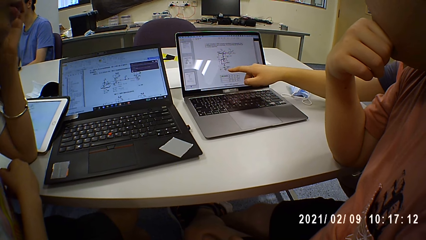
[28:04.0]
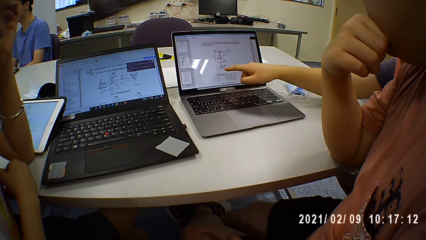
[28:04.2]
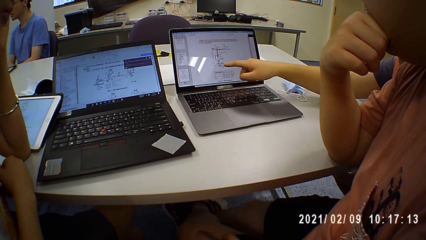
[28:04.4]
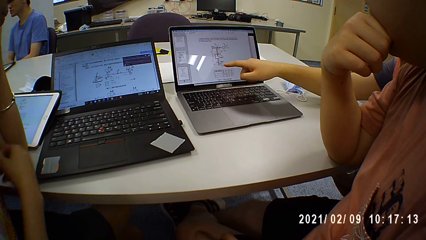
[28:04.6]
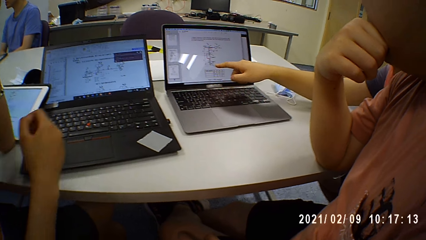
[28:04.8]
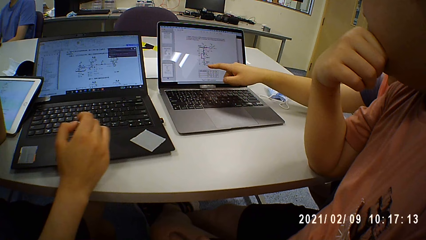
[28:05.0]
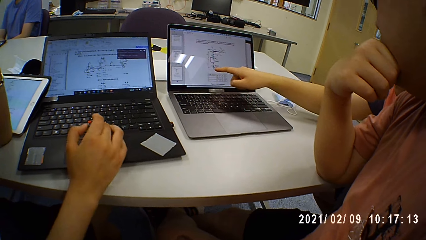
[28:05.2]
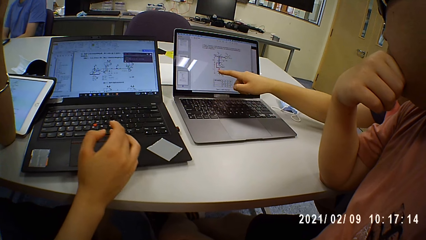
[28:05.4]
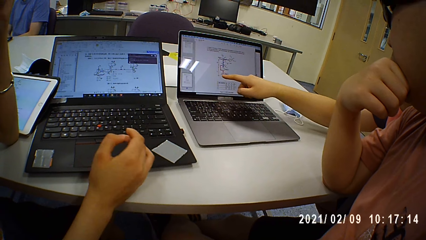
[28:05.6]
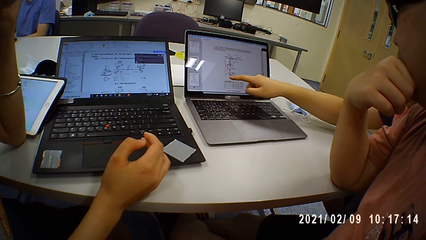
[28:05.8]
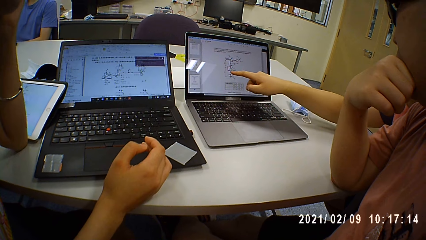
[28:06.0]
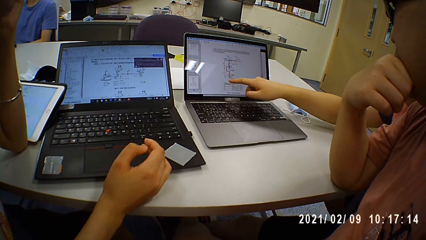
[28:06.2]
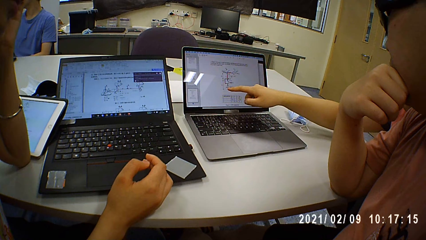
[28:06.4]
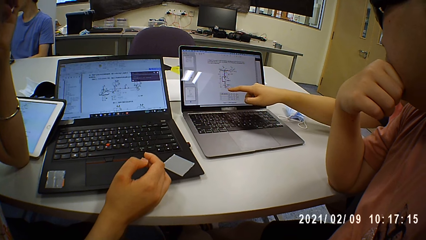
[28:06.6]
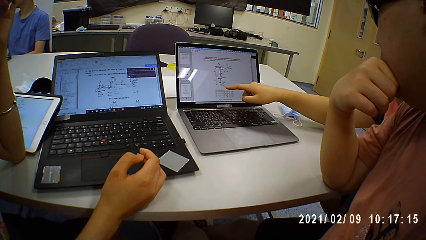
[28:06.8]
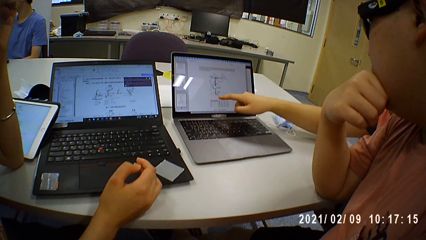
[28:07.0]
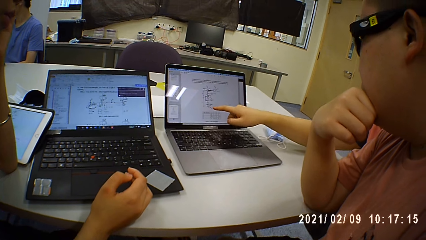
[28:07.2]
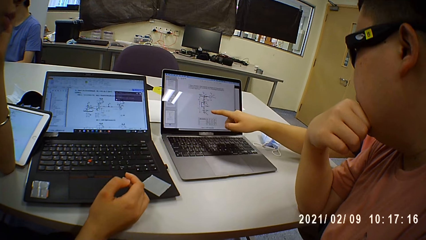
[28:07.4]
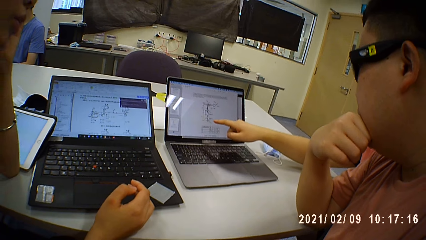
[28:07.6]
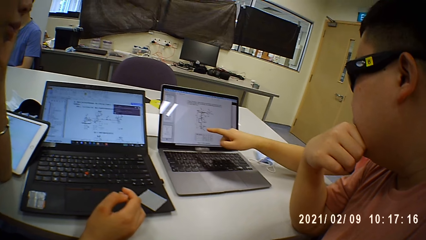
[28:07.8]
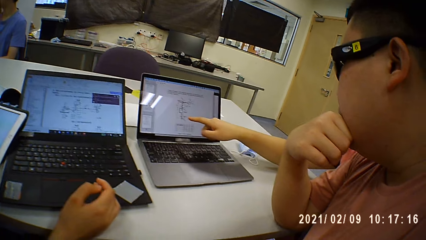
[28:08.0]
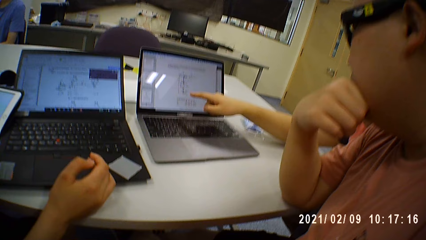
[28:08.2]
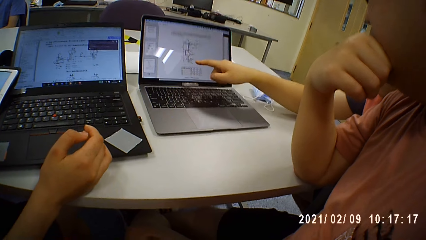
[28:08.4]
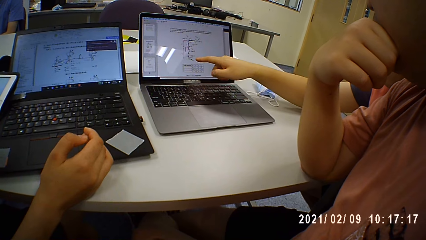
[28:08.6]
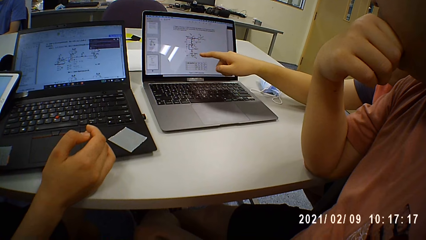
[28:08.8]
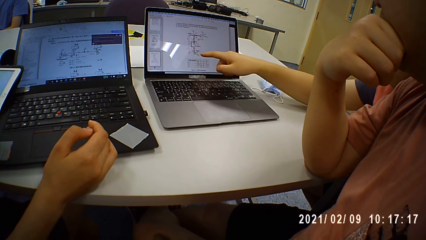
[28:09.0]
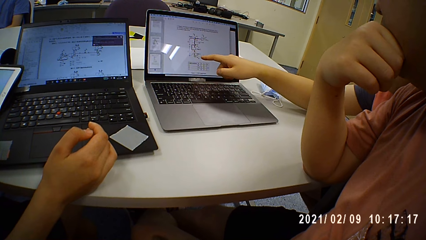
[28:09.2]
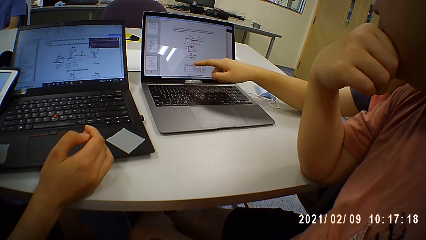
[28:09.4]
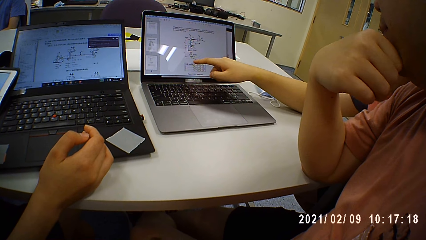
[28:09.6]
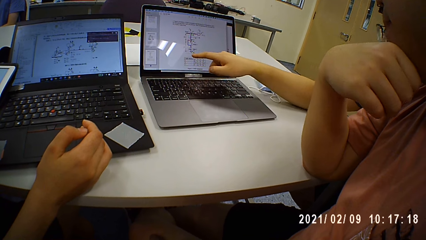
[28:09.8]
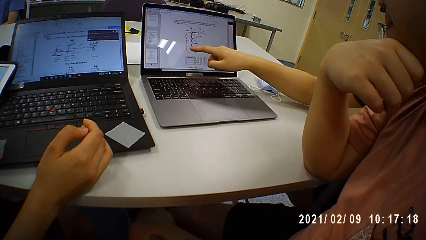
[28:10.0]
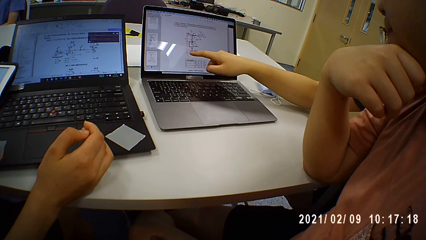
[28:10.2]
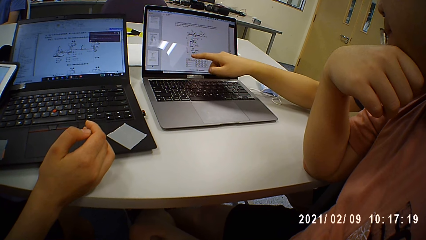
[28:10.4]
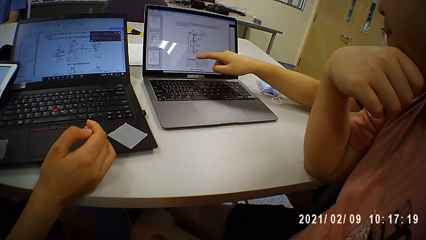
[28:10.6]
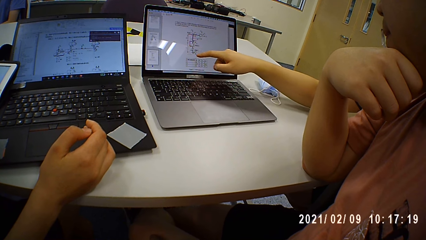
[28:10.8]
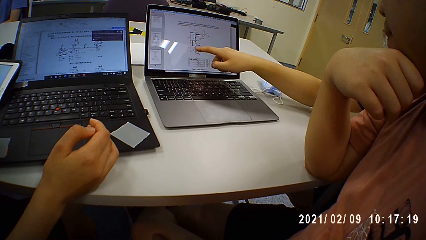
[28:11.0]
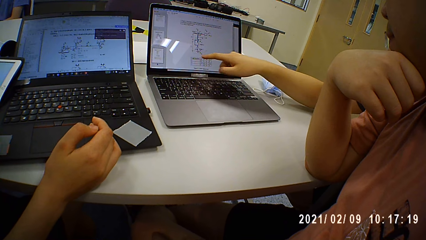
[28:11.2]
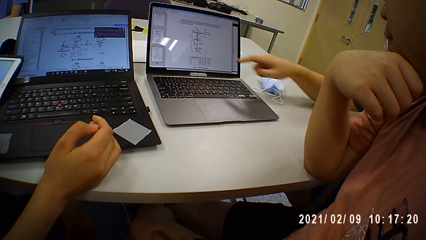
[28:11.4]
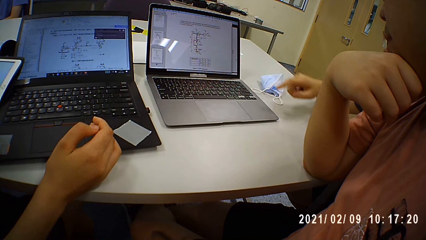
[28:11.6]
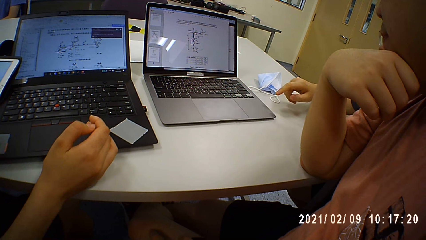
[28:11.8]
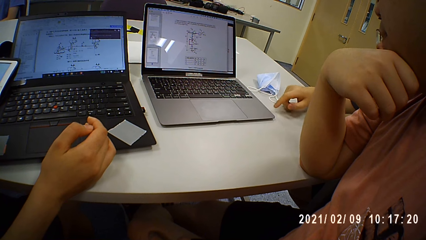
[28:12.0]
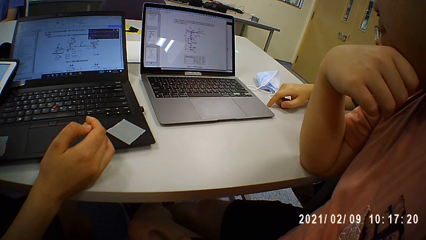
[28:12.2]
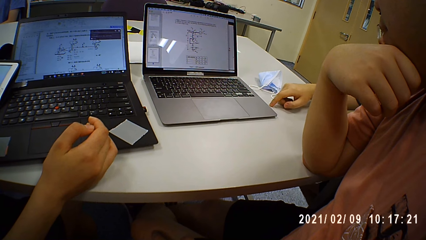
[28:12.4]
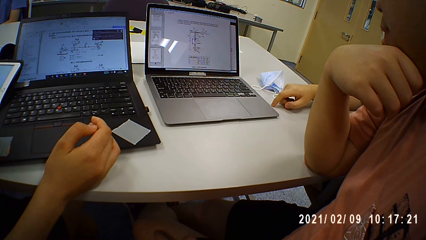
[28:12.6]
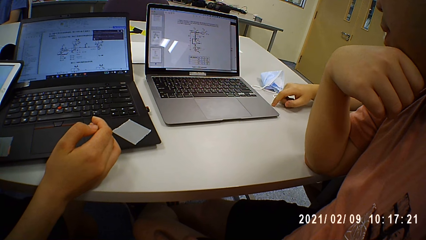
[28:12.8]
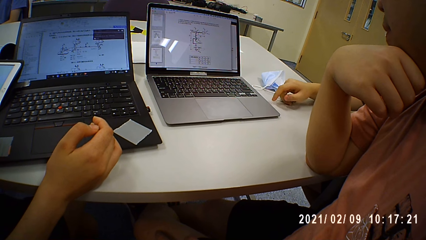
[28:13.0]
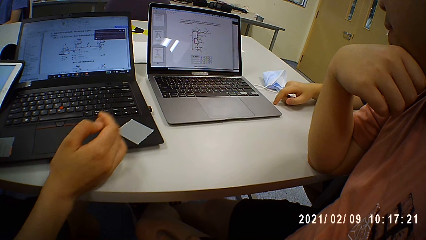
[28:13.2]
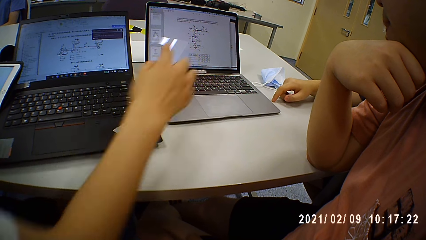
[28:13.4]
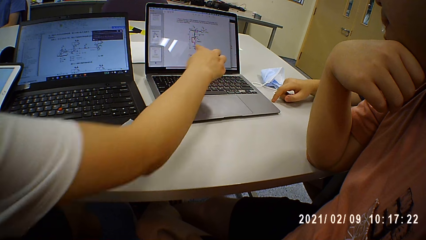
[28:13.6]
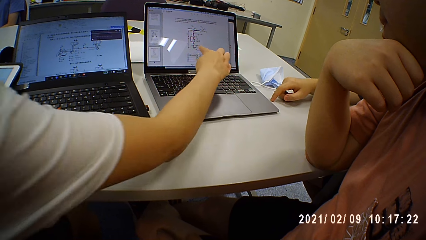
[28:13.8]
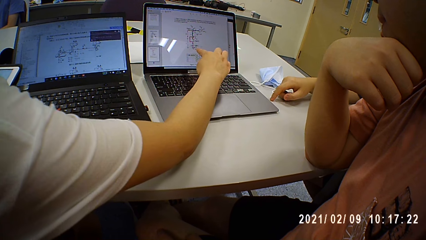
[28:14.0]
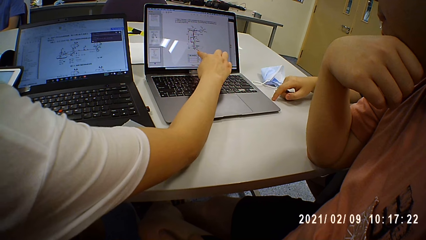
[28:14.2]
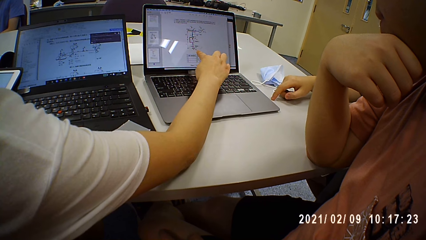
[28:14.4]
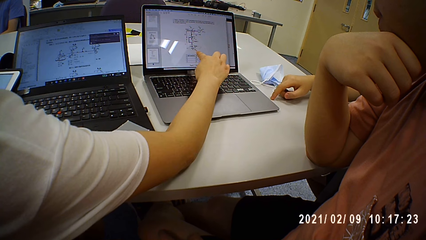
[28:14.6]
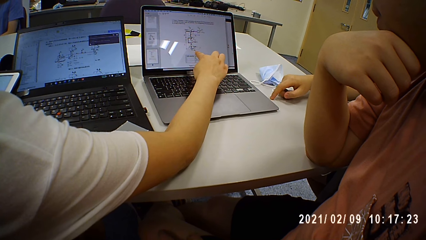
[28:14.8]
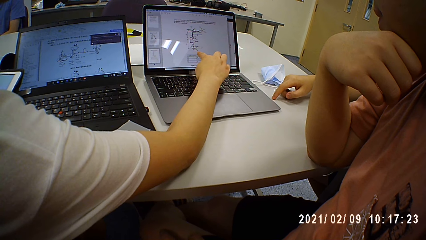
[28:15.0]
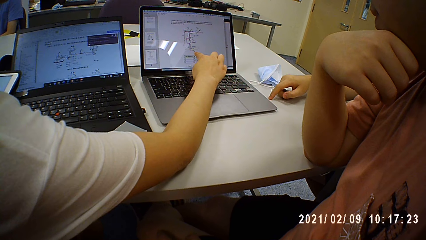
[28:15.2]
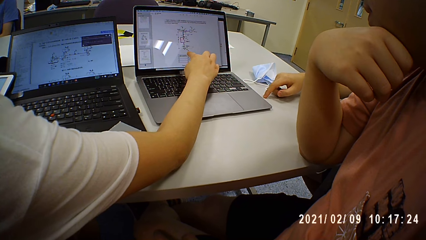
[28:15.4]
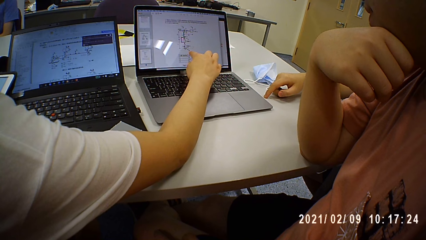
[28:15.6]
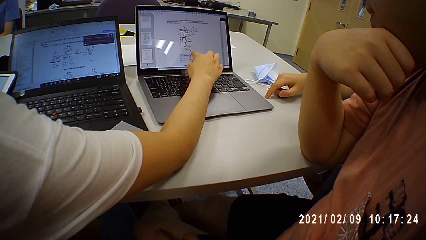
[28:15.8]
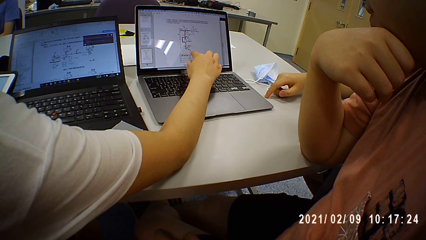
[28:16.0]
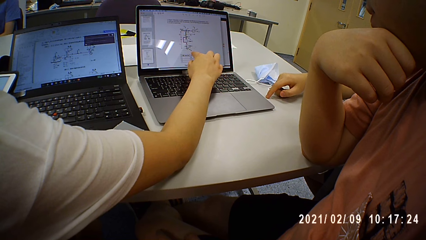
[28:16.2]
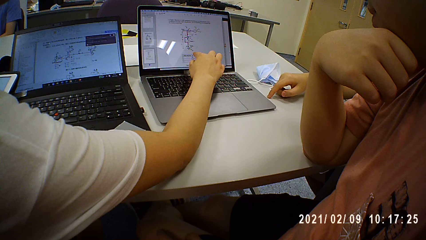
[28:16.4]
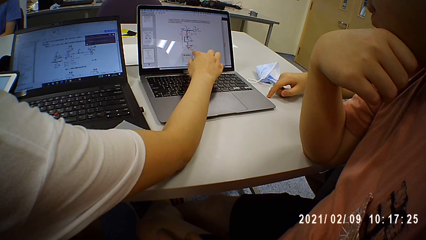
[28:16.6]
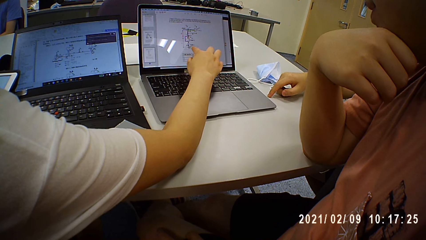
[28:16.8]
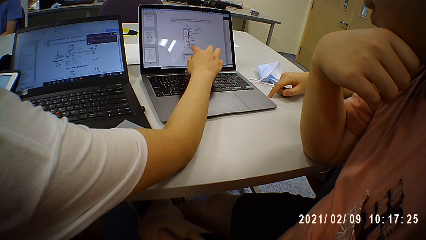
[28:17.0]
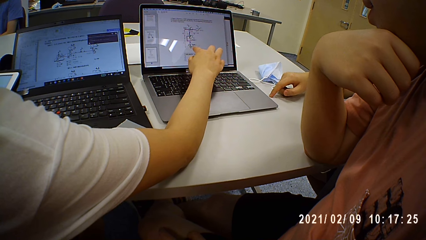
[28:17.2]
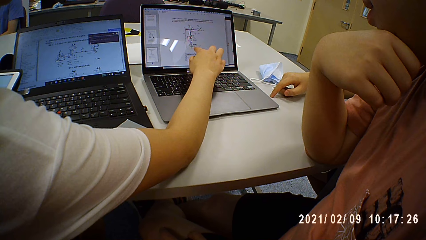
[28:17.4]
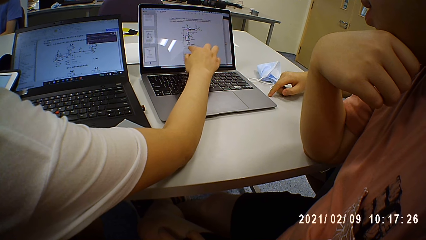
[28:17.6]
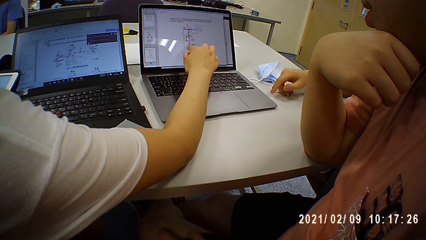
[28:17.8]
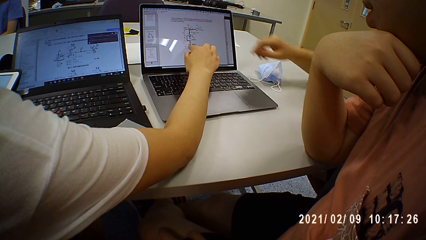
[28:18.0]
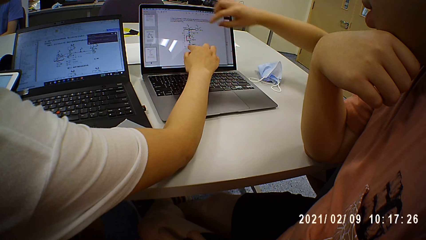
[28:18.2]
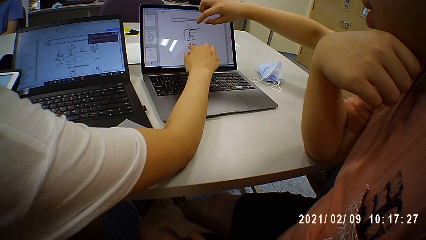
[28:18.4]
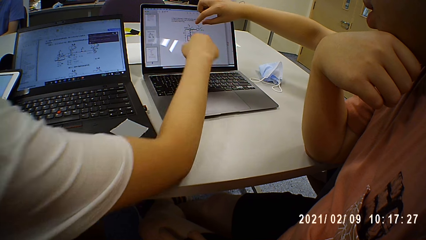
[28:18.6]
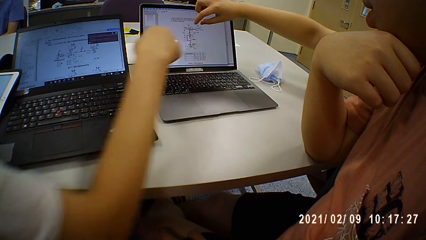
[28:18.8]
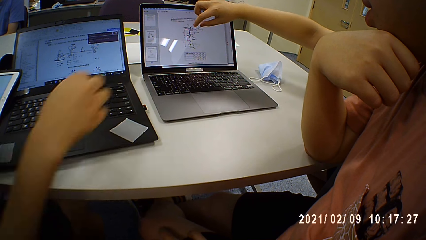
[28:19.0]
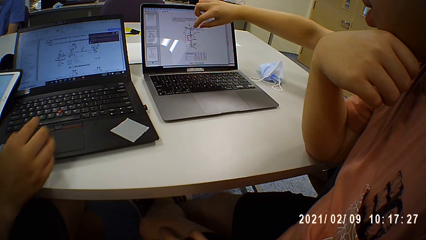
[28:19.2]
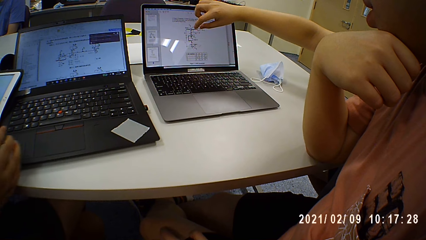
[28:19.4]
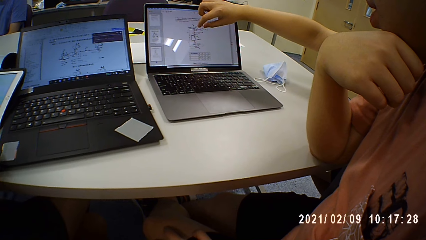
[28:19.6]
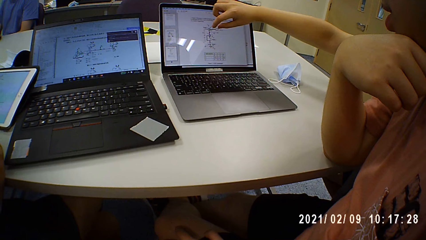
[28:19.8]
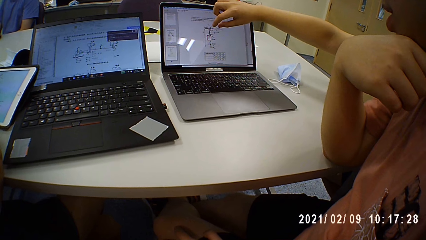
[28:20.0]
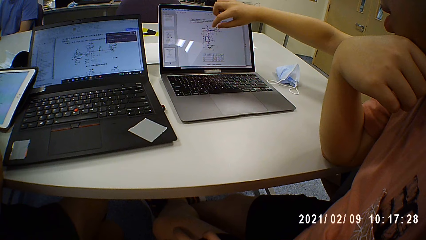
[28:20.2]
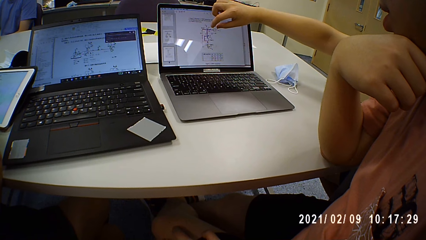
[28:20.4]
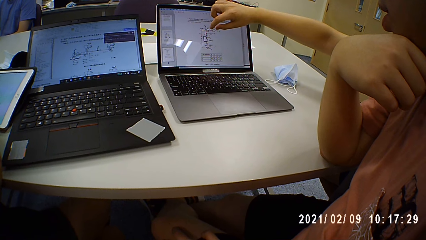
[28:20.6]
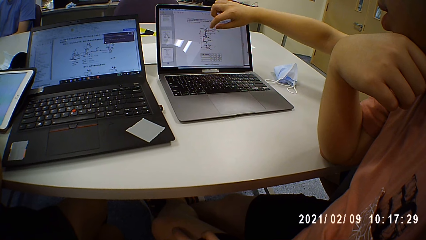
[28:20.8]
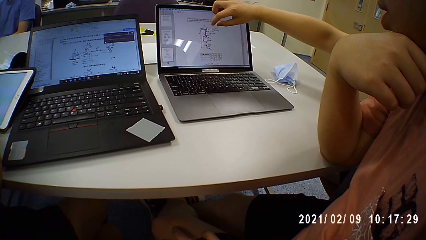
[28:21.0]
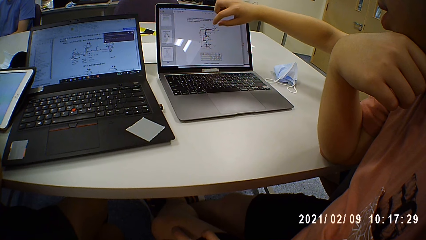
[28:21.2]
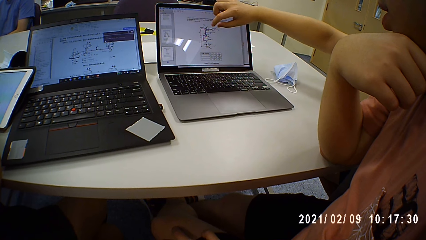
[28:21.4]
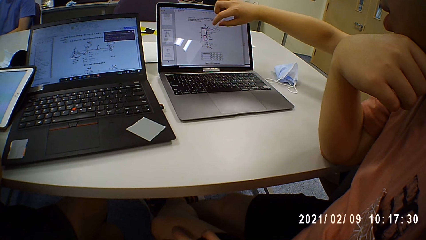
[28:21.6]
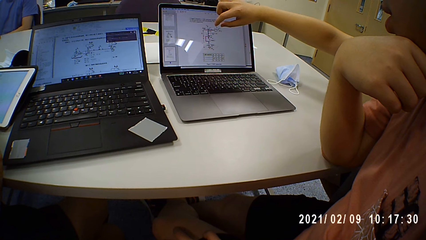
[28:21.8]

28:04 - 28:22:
A person removes a hand from the laptop. Another person points at the laptop screen. The first person points on the laptop screen. The other person removes a hand from the laptop. A man shows data on the laptop.
